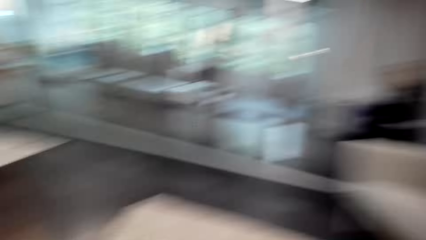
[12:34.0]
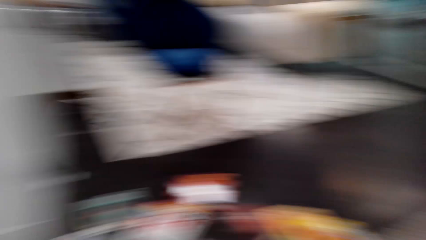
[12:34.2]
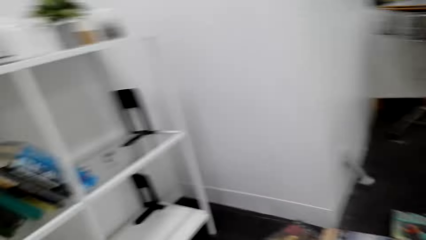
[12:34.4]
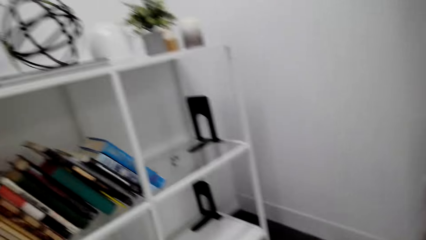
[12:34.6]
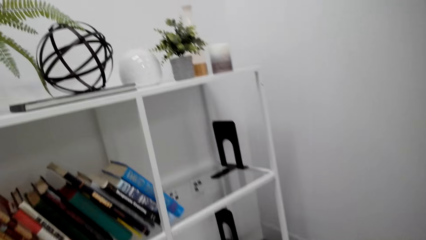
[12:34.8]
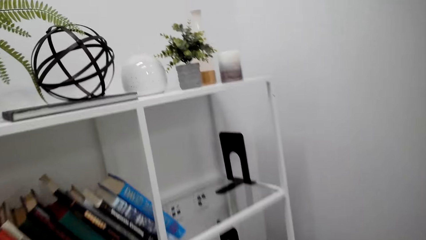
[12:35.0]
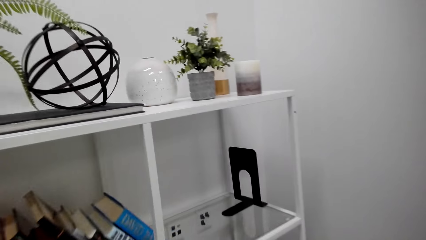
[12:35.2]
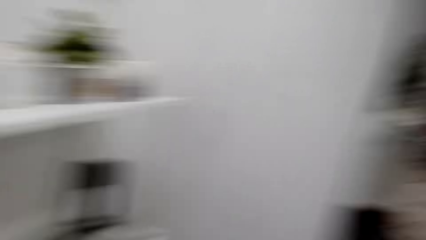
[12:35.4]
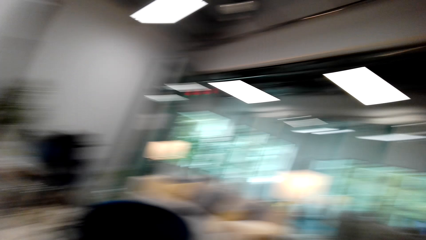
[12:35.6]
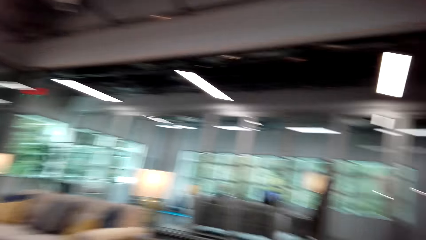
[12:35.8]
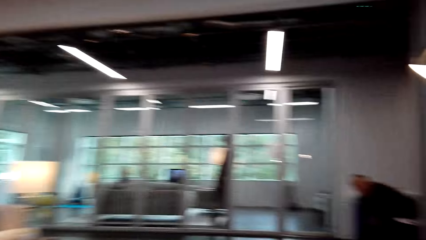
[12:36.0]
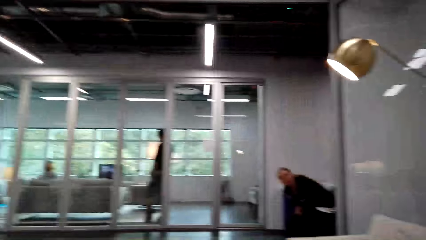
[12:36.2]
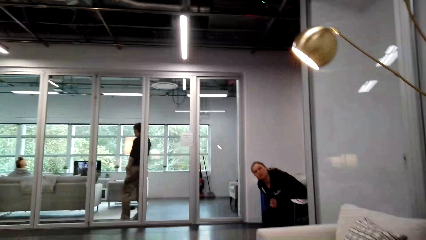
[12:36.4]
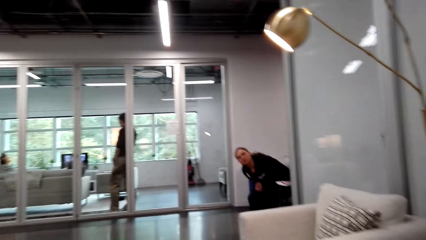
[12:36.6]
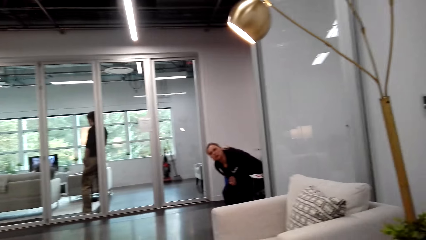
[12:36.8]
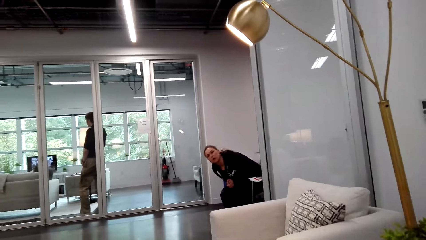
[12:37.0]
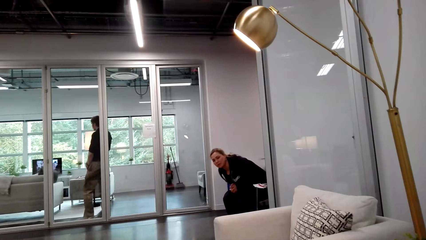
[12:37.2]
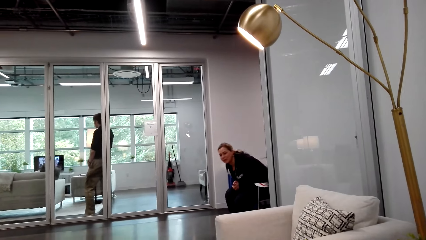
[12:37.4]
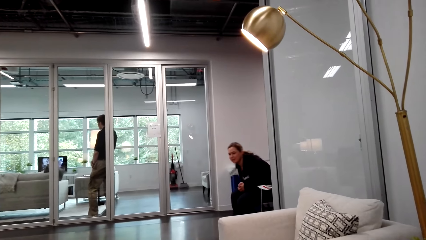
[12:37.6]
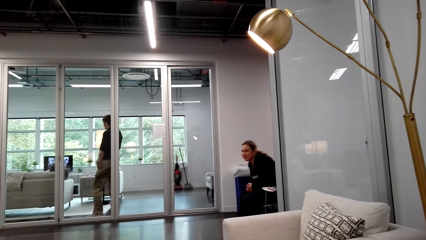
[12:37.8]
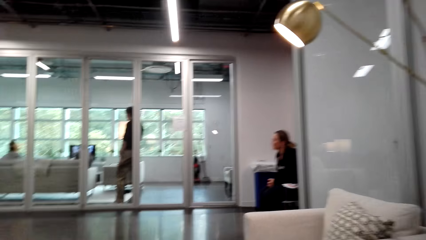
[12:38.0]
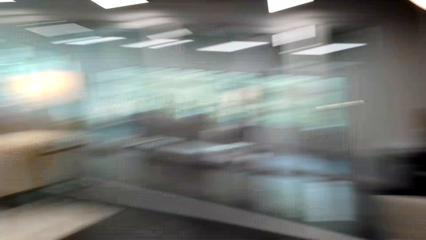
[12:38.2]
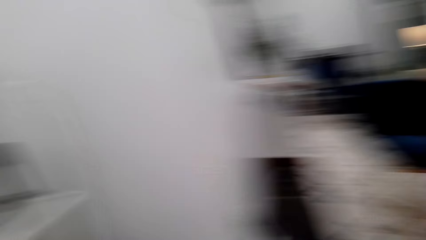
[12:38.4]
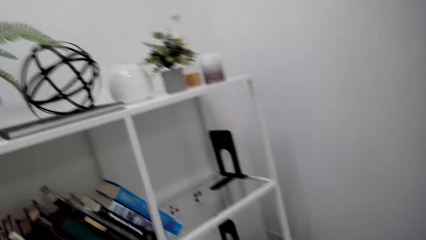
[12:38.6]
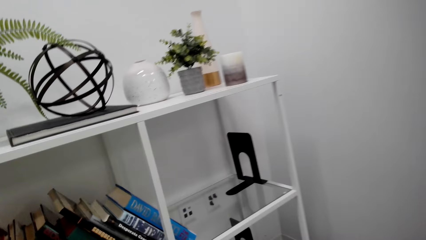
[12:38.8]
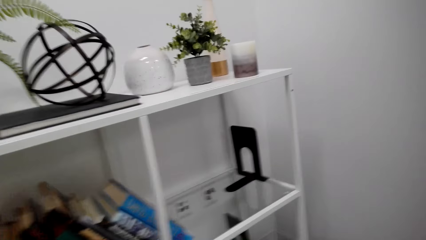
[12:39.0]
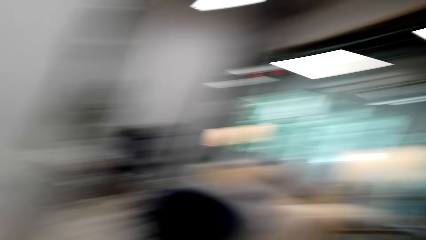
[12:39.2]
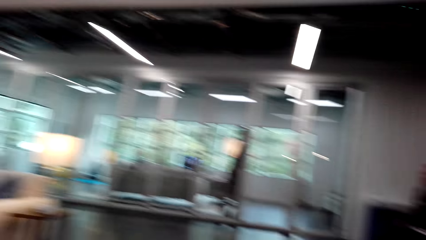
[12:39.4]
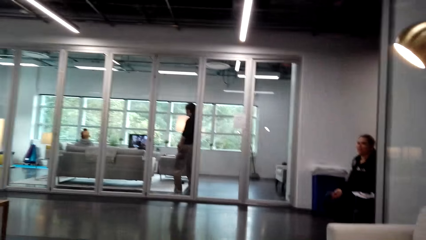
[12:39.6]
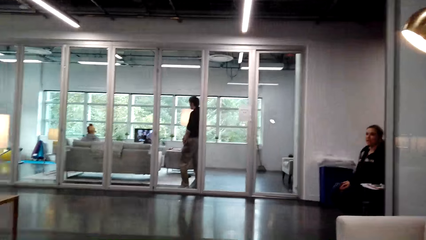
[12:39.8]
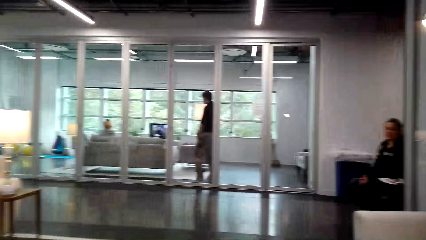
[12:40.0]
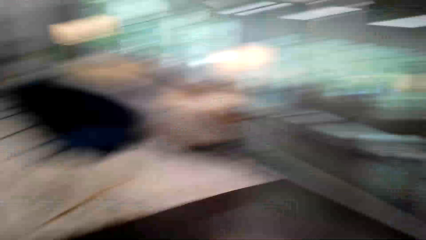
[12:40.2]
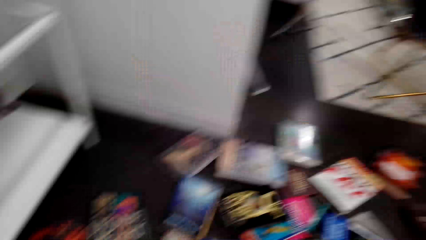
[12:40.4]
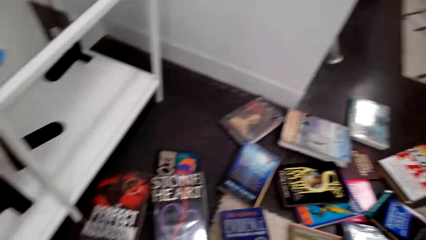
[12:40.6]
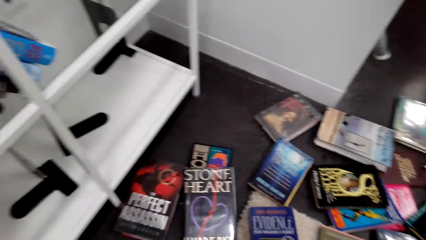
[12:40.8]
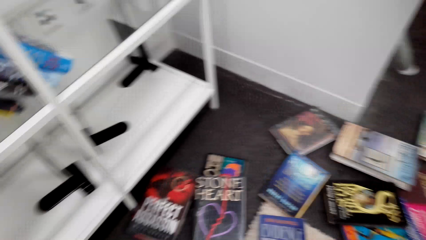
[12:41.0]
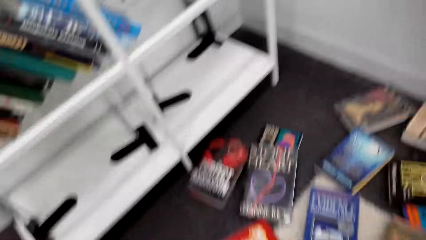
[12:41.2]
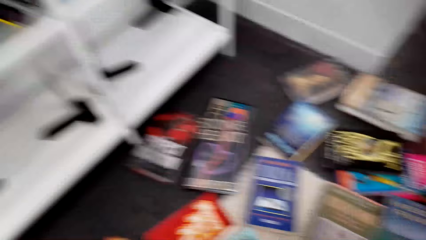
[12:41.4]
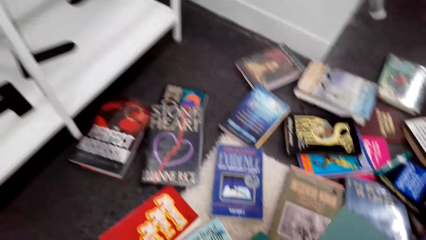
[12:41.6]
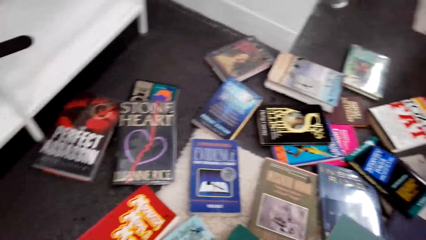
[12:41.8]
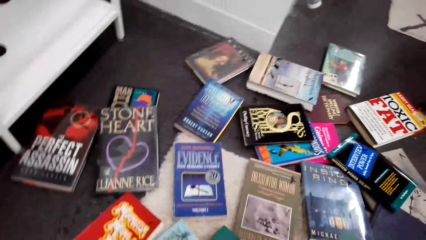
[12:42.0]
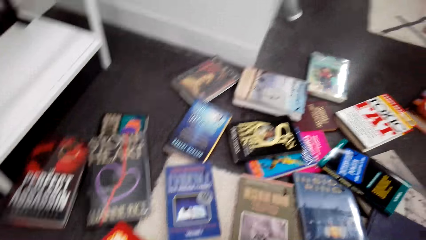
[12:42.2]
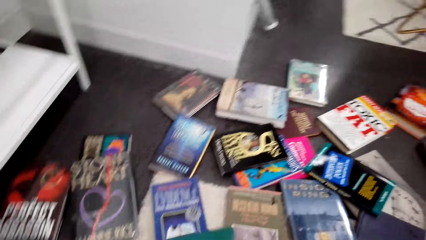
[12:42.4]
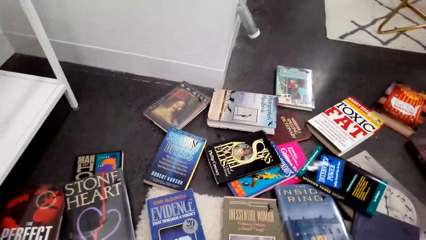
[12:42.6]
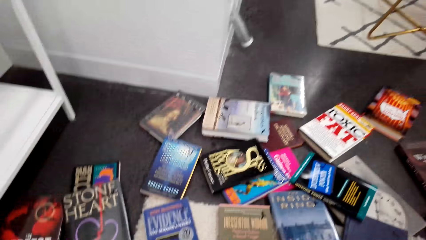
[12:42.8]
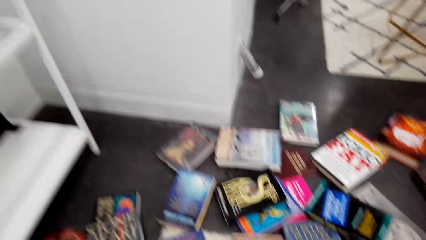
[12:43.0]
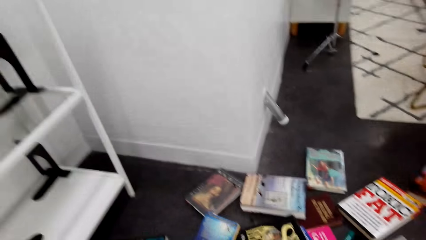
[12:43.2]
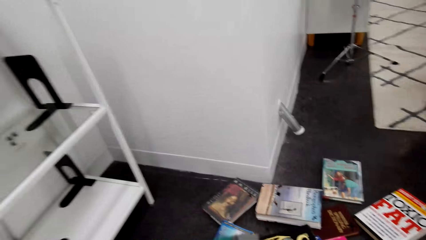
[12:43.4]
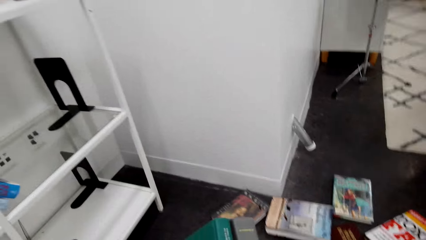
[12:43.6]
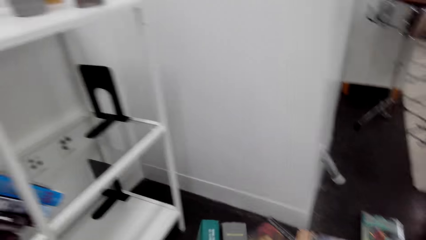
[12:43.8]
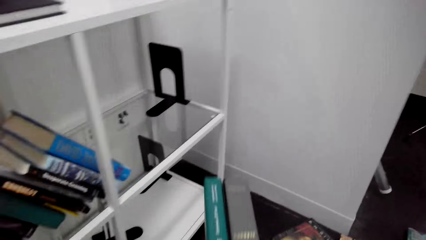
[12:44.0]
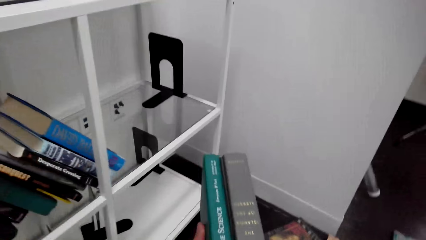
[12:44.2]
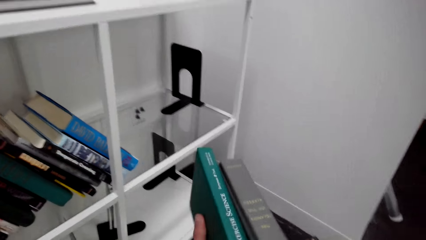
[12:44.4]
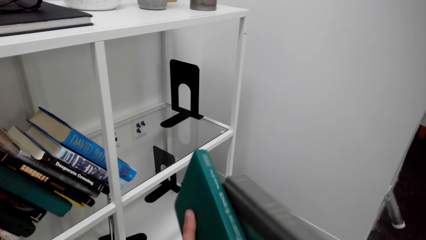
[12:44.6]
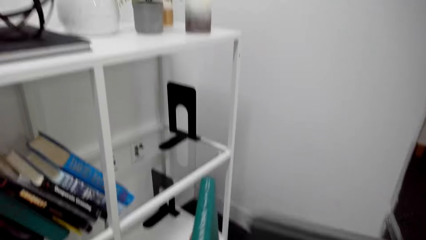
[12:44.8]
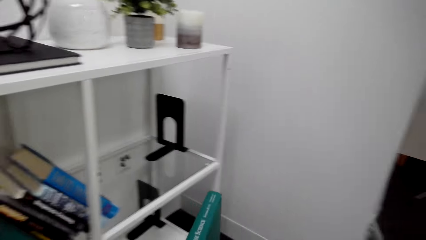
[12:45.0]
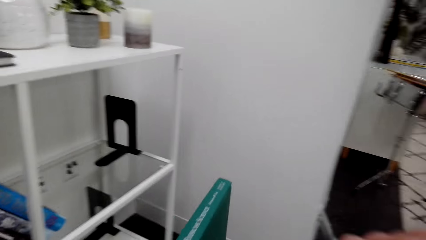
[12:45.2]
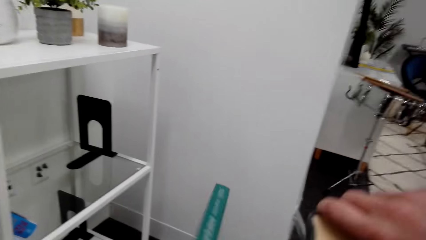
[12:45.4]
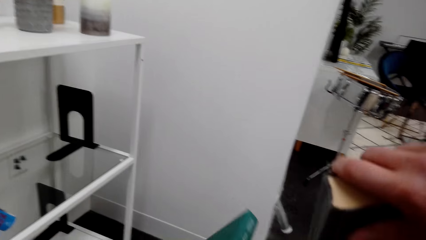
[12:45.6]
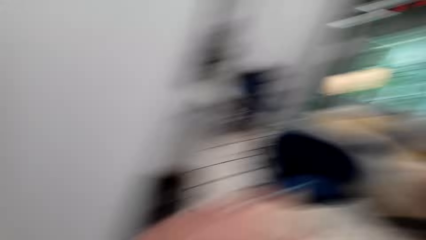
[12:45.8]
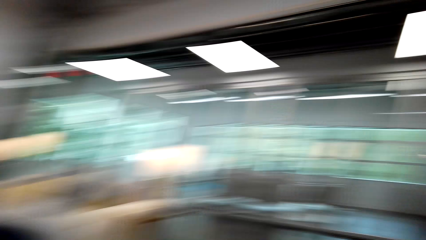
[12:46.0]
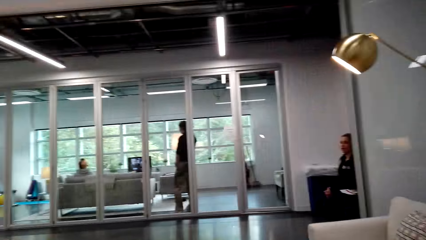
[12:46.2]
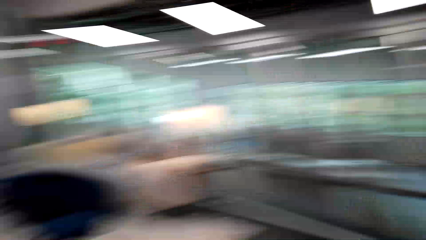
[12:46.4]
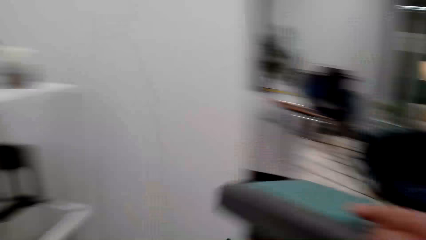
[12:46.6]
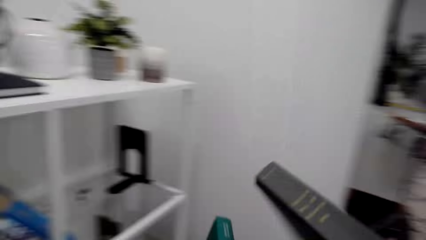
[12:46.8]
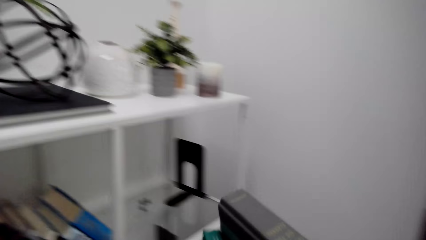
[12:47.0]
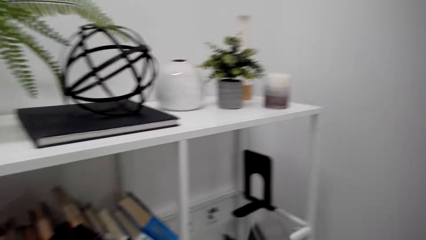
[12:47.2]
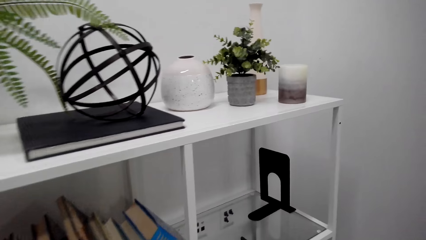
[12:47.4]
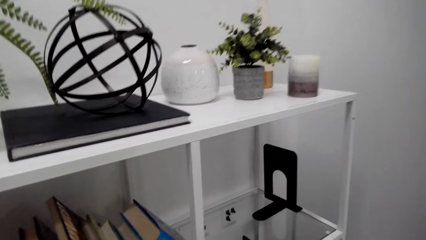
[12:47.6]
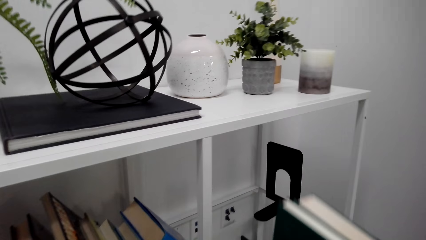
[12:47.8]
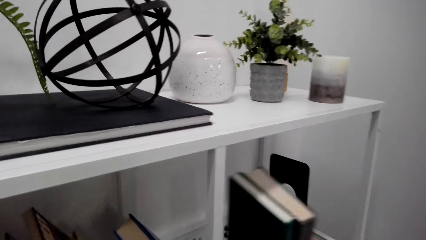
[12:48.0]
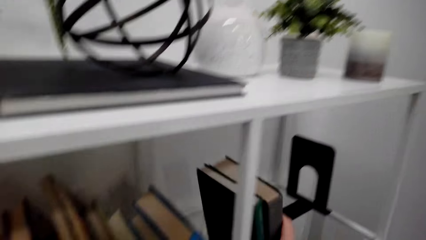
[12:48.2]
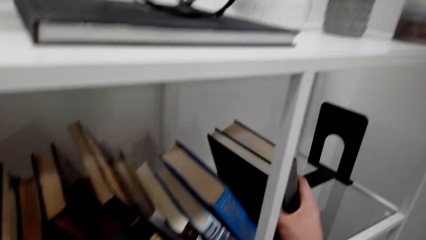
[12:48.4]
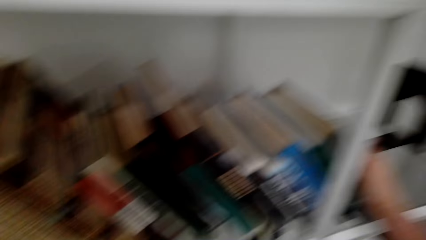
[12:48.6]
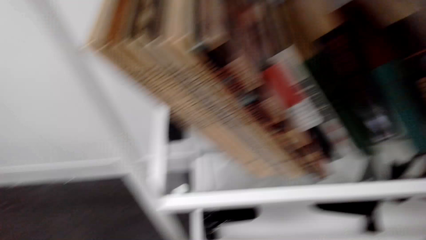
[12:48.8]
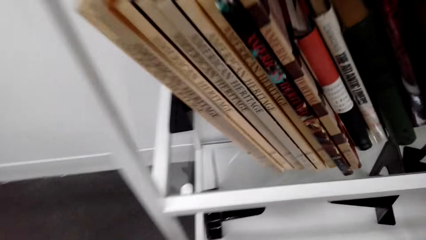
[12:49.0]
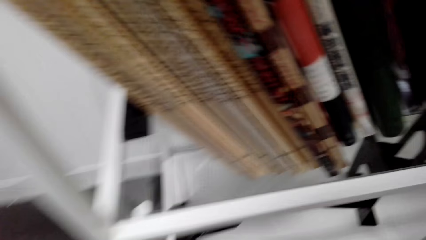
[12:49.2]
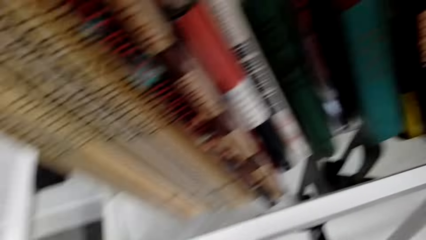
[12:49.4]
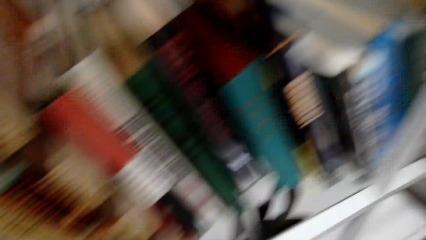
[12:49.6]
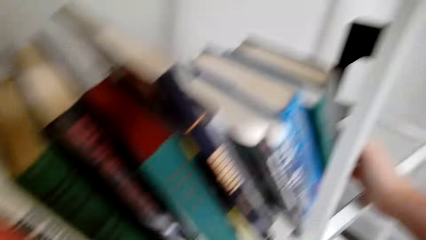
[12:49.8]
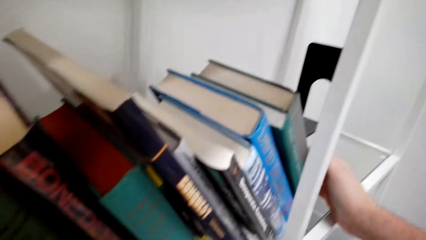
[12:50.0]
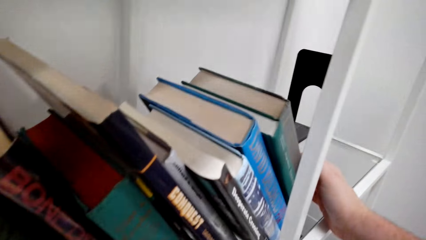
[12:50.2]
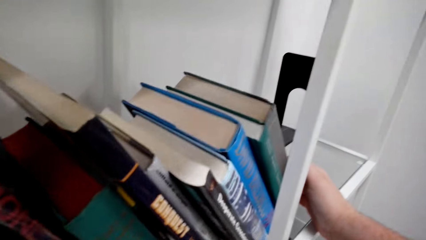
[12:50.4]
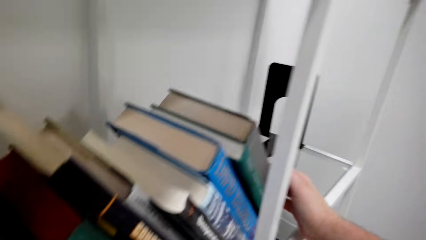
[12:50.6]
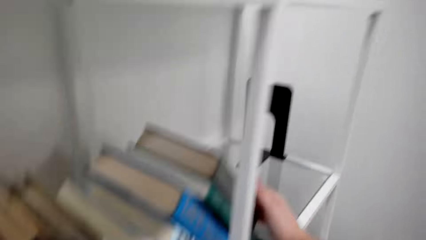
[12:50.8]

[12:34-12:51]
The camera wearer walks around. They look around. A woman talks. The camera wearer looks around. They carry the book on the hand. They examine the books. They look around. They put the book on the bookshelf.
